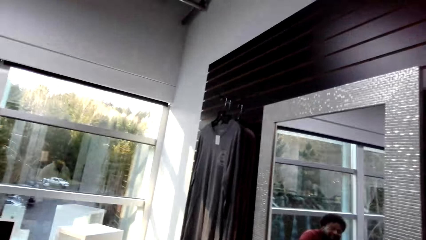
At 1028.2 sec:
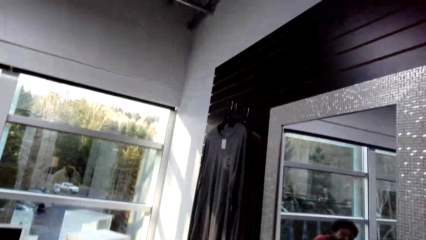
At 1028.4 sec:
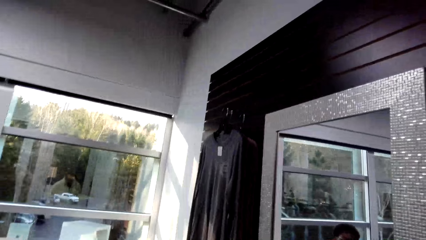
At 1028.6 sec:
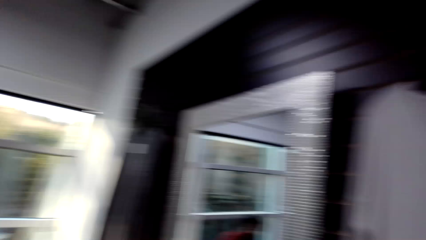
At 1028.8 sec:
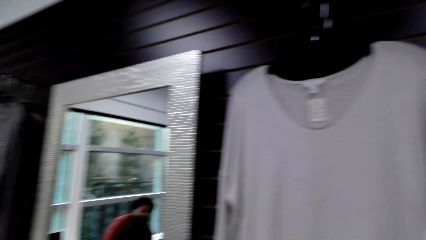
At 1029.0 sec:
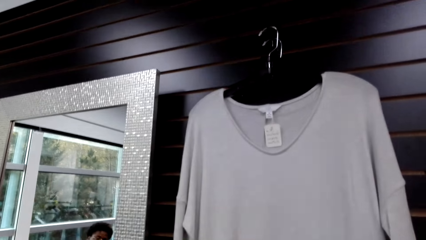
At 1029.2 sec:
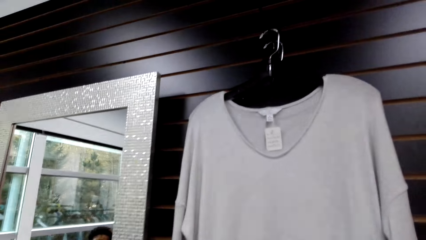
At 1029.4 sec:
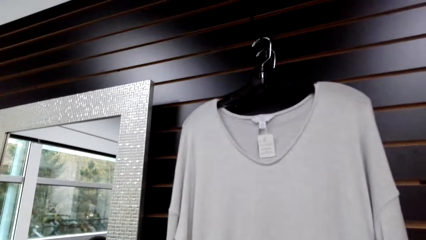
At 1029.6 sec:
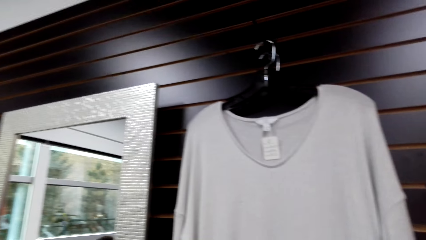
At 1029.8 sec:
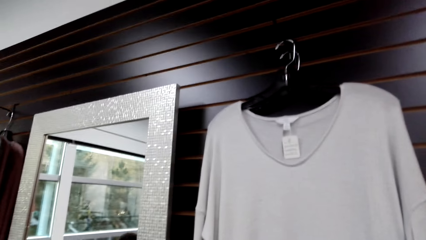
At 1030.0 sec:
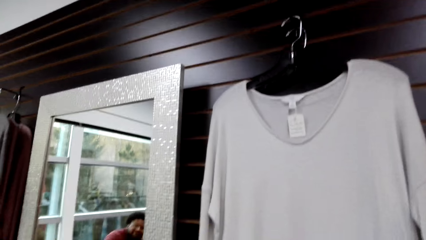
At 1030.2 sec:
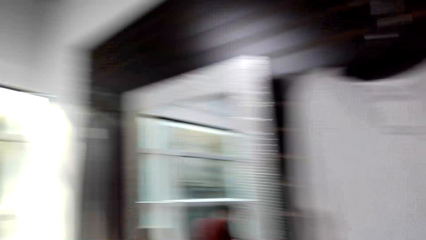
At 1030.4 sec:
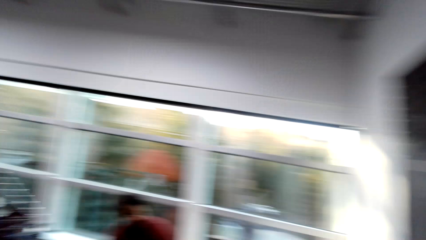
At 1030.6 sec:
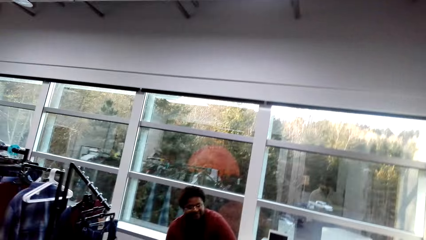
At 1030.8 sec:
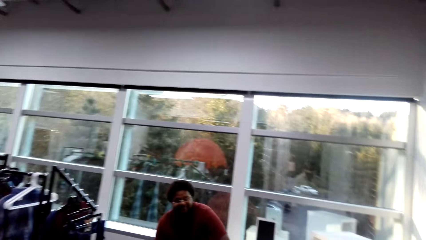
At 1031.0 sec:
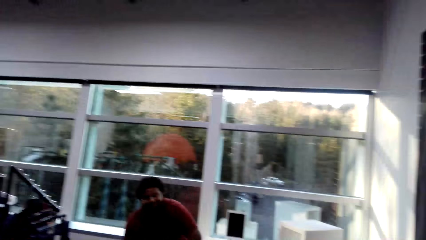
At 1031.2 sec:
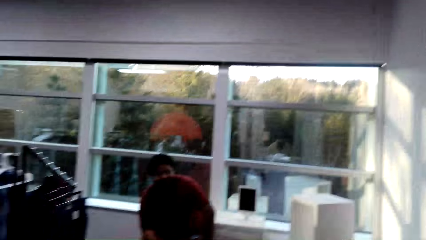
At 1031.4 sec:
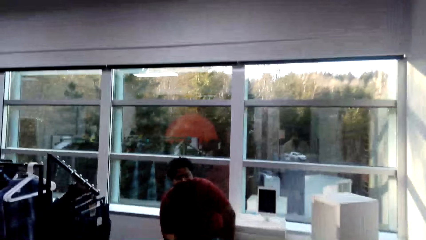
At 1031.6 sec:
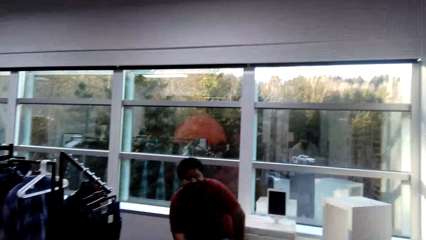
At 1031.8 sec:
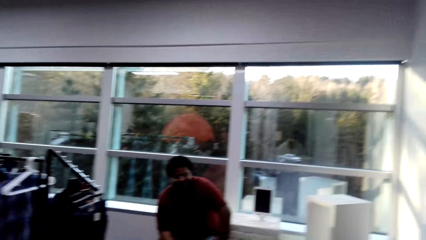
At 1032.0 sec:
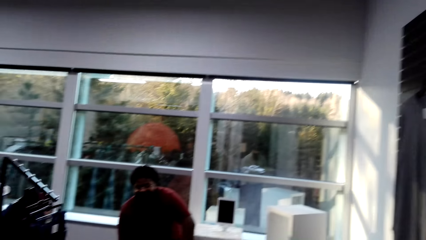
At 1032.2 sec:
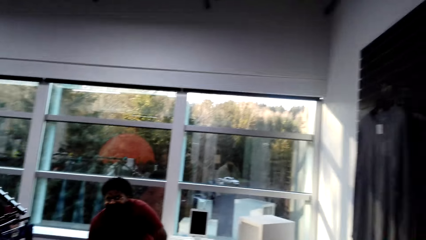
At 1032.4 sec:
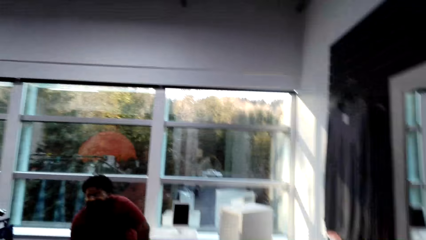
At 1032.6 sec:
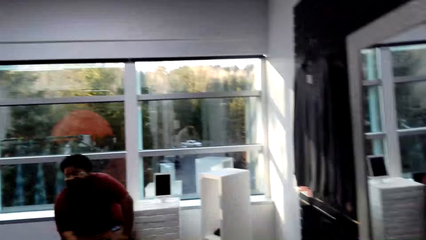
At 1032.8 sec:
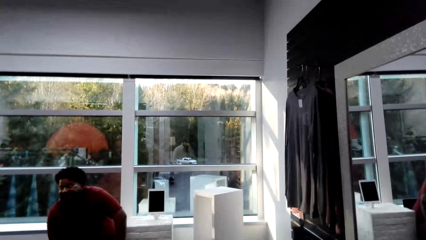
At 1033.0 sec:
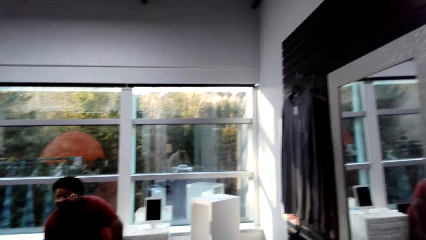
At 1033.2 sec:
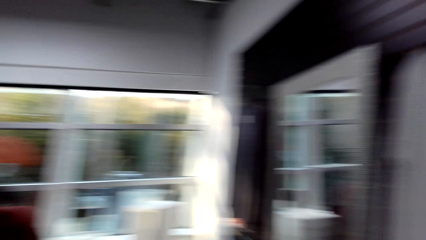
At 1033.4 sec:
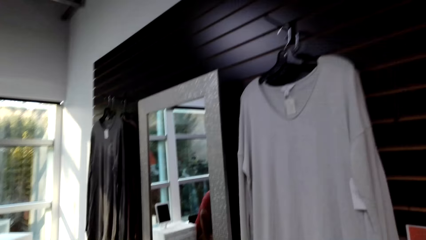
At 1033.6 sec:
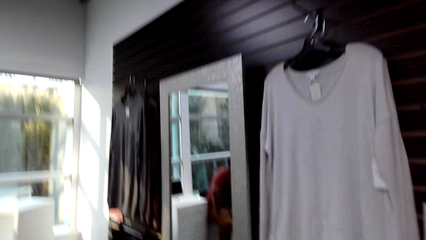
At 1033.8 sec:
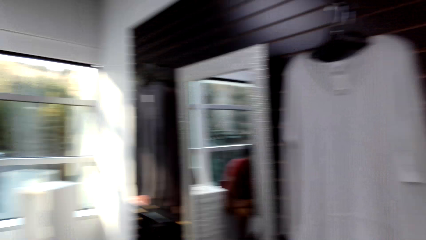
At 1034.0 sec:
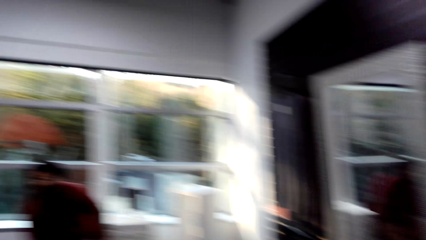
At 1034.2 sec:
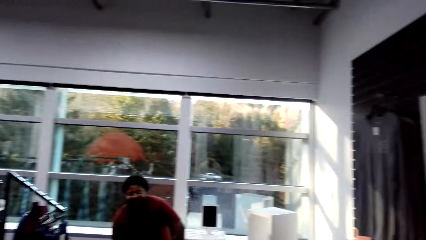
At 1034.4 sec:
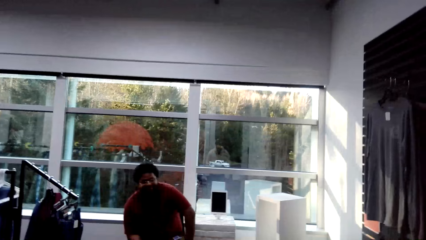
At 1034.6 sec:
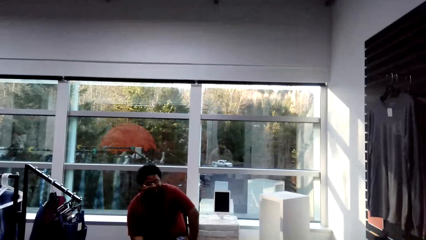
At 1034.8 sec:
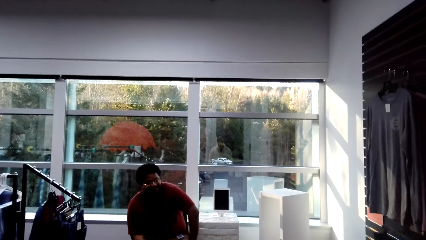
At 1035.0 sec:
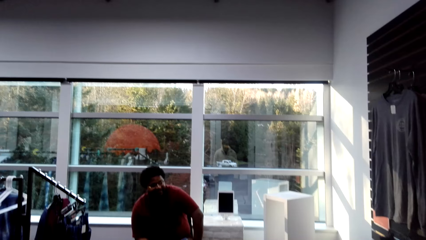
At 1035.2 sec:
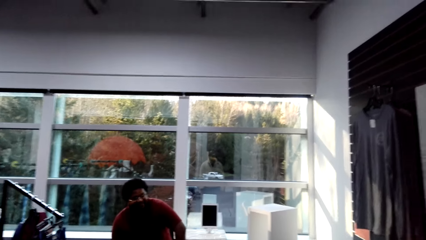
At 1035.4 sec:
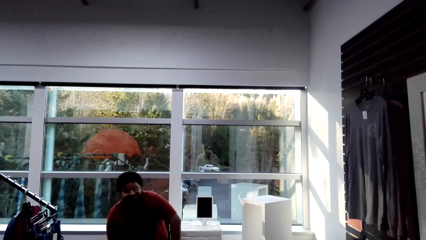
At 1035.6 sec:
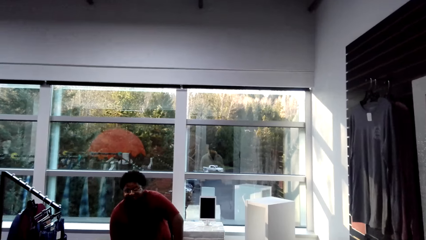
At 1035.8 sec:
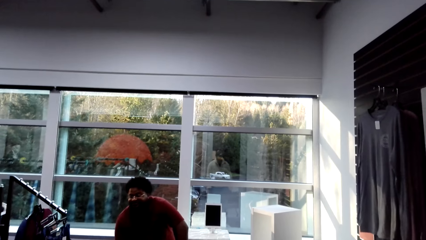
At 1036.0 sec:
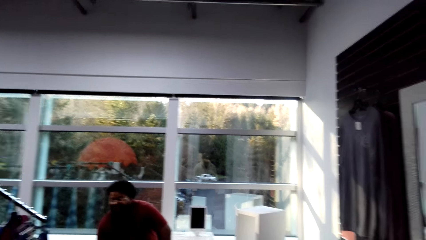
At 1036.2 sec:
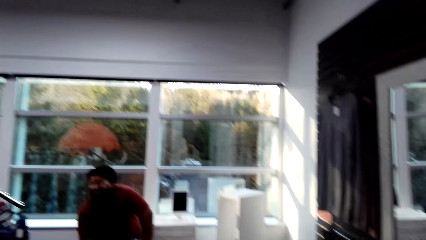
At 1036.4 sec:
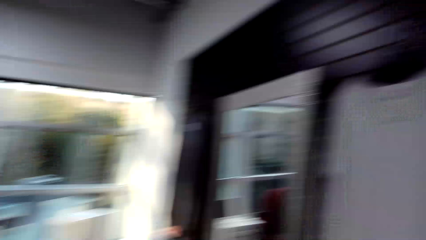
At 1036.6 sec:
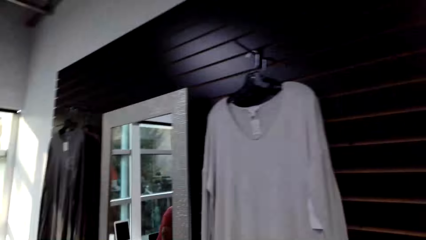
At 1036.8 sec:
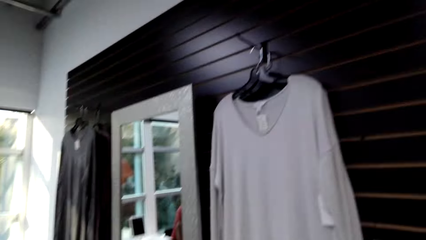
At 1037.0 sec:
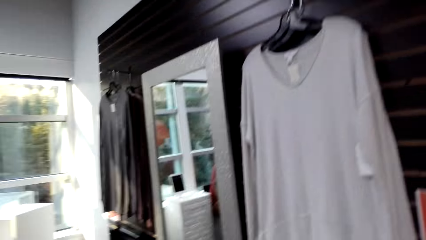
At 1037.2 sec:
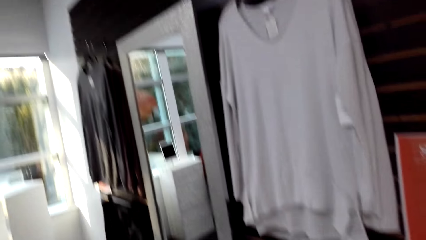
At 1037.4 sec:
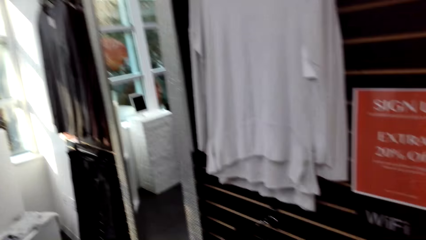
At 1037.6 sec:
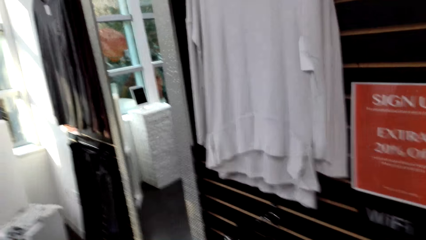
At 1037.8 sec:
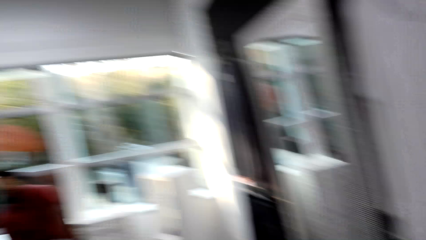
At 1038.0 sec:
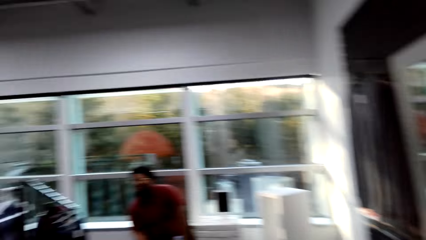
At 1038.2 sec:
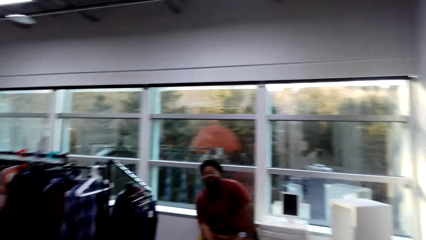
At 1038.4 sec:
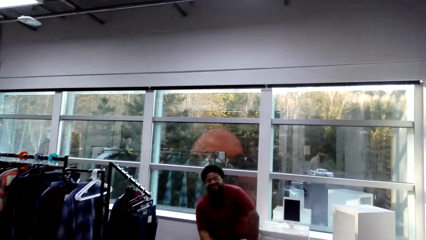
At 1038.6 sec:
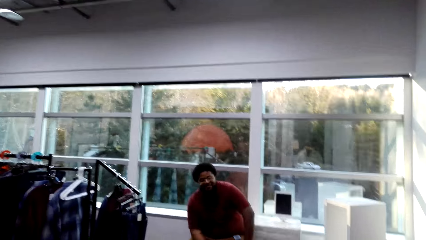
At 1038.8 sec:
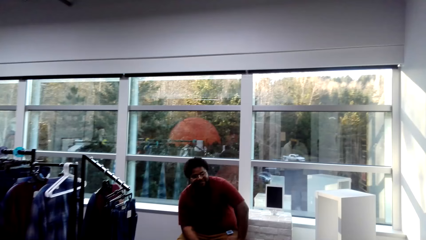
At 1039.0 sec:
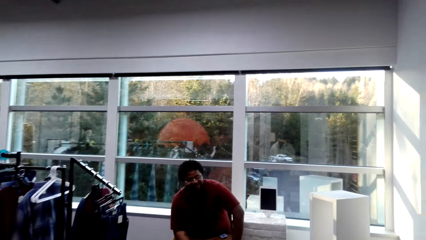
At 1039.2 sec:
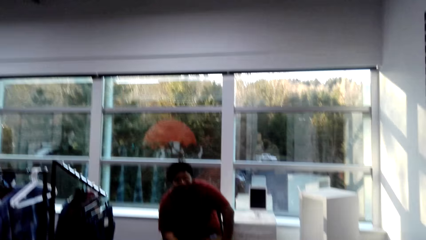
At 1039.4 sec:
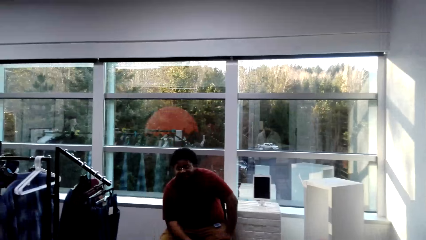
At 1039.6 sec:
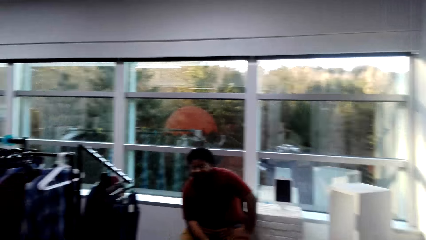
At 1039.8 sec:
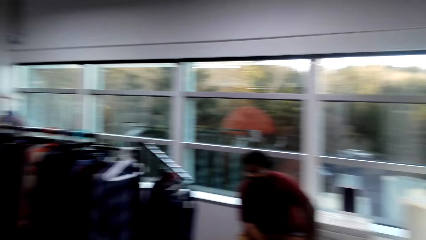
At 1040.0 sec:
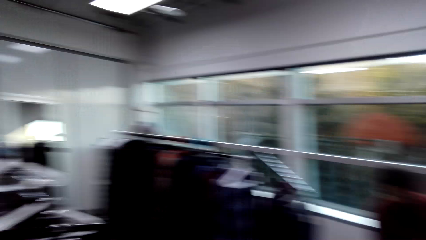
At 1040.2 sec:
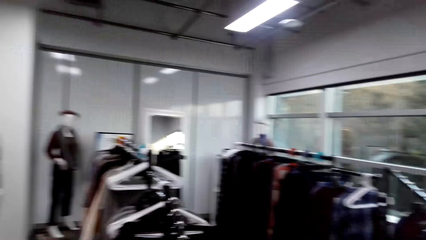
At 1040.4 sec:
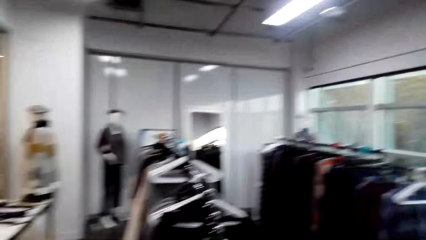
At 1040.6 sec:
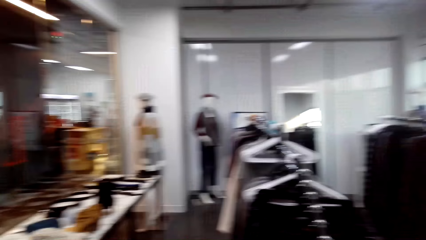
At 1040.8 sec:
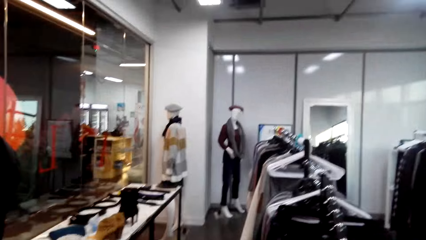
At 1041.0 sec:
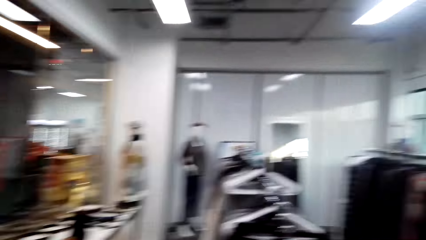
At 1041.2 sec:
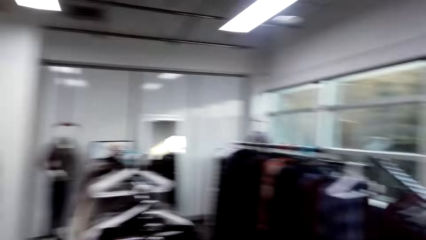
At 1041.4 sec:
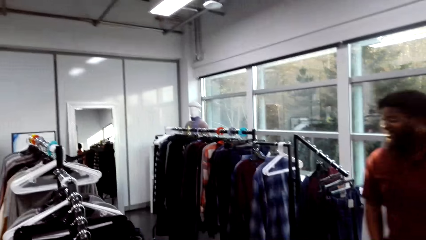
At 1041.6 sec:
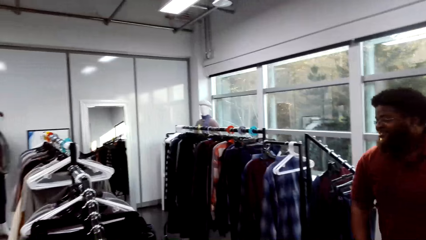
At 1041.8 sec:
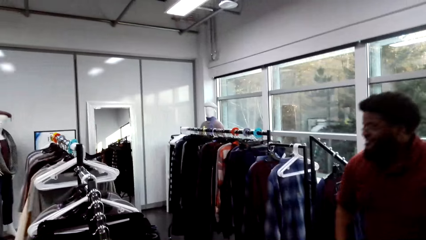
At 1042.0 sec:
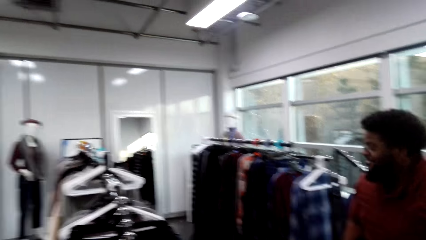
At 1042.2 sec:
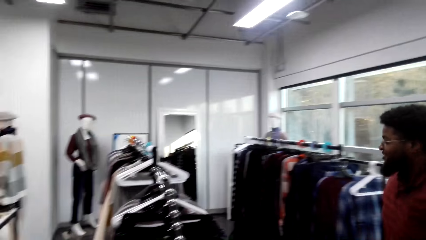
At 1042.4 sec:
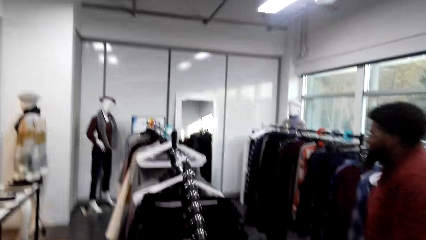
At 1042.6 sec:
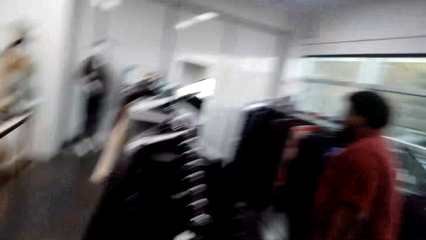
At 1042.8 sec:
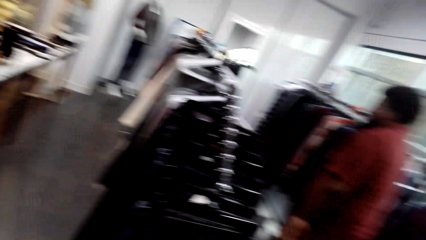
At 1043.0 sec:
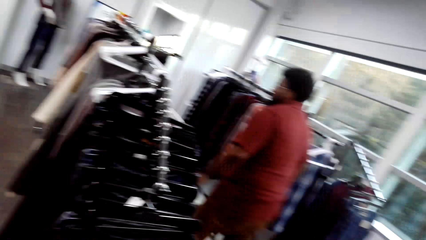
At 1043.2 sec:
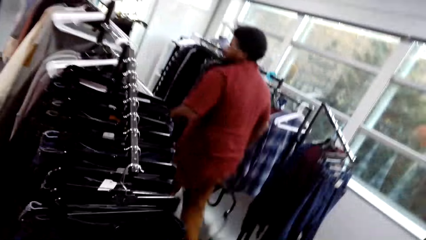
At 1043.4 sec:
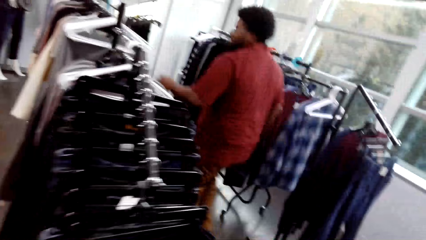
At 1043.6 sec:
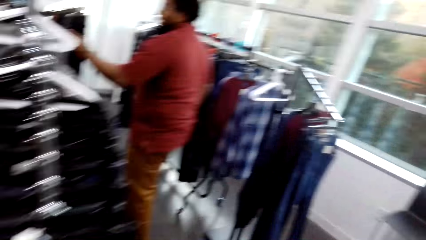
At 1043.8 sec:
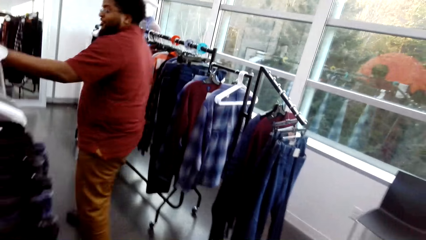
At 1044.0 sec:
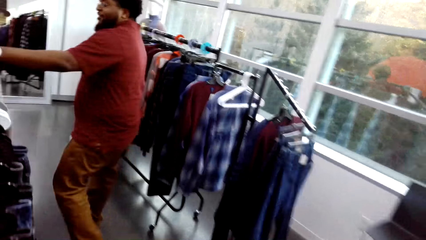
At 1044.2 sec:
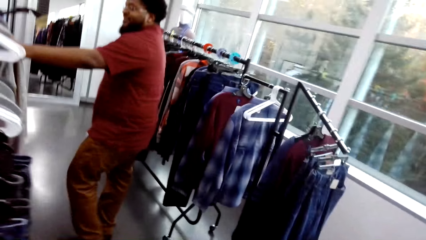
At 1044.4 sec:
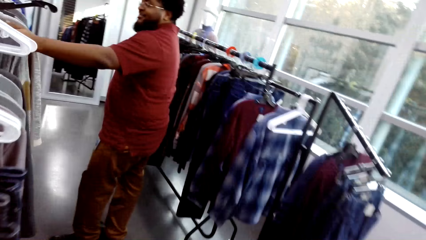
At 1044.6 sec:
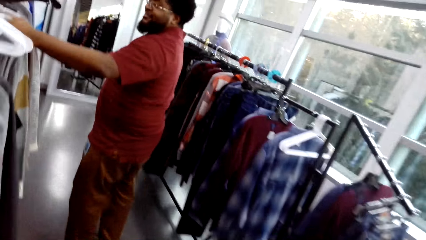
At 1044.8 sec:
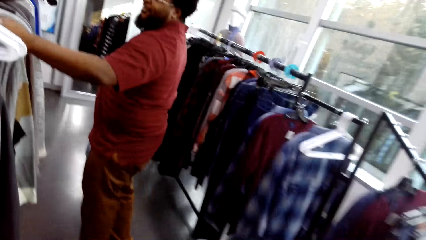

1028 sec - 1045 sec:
The camera wearer looks around. They talk with a cashier. They look around. They talk with the cashier. They look around. The cashier walks across and picks up a cloth.
